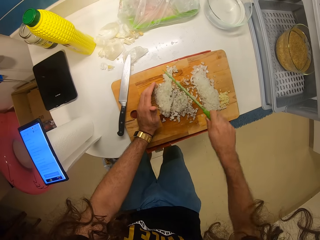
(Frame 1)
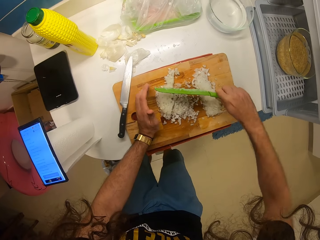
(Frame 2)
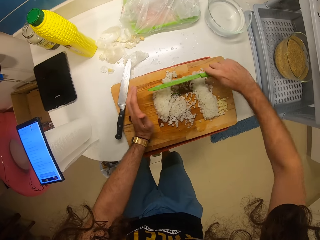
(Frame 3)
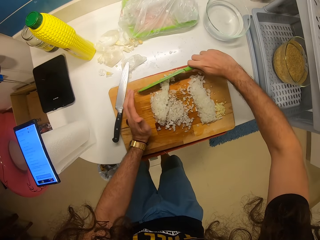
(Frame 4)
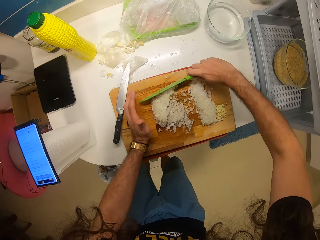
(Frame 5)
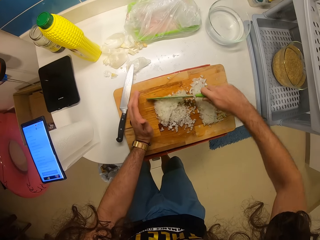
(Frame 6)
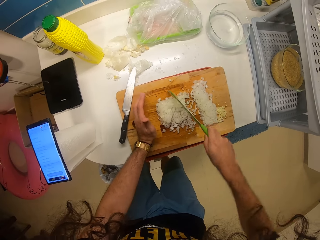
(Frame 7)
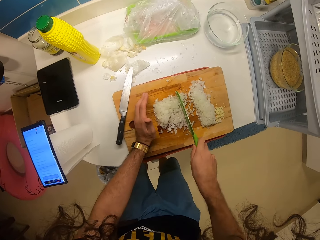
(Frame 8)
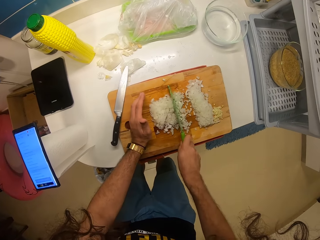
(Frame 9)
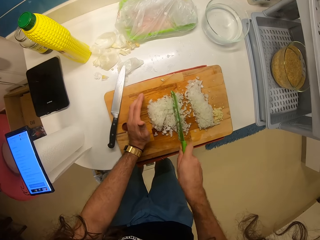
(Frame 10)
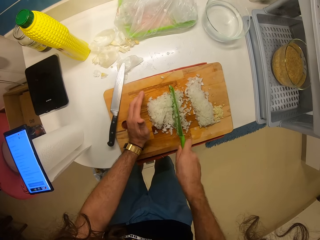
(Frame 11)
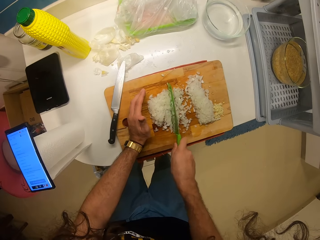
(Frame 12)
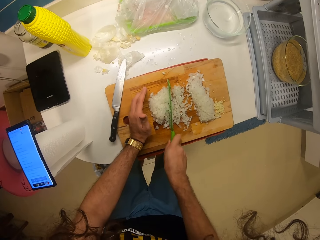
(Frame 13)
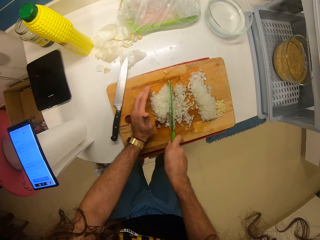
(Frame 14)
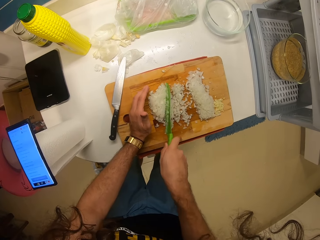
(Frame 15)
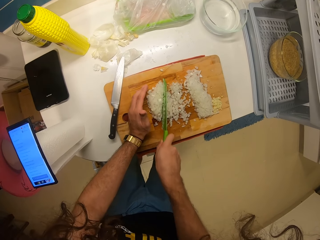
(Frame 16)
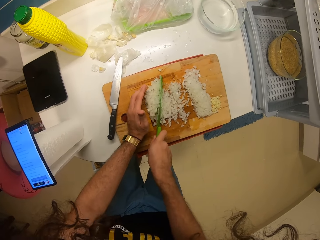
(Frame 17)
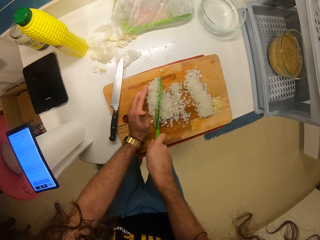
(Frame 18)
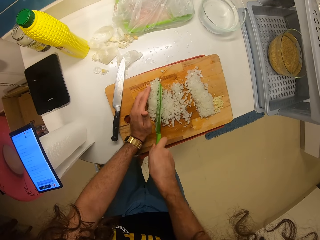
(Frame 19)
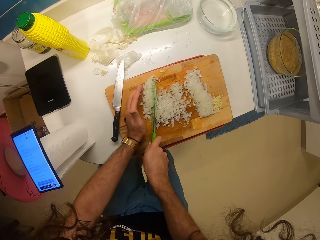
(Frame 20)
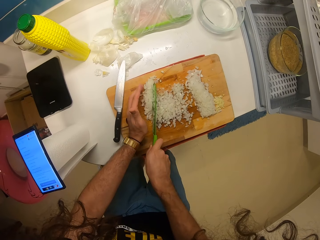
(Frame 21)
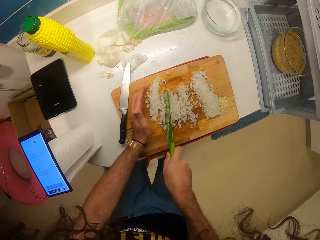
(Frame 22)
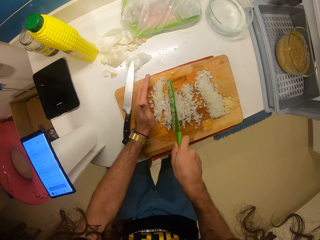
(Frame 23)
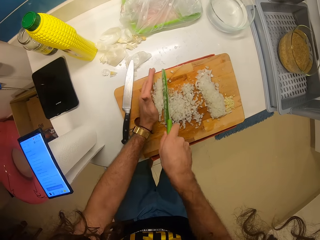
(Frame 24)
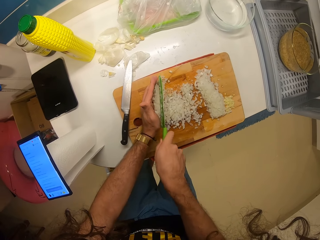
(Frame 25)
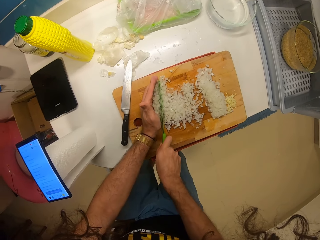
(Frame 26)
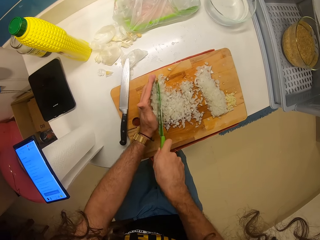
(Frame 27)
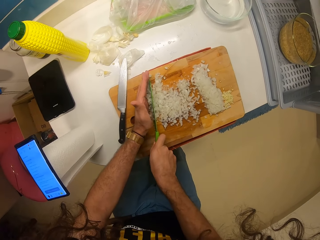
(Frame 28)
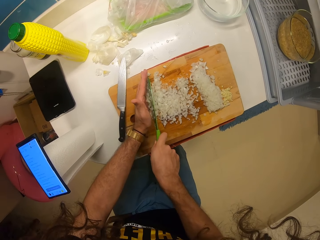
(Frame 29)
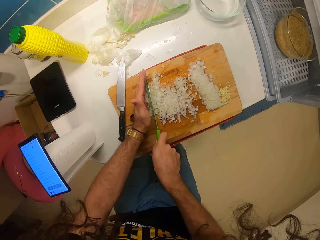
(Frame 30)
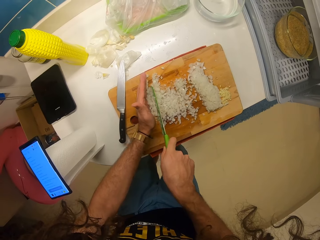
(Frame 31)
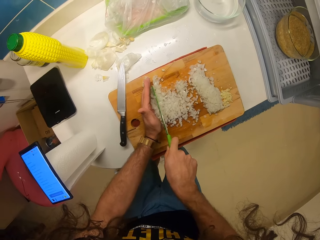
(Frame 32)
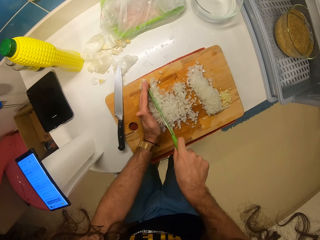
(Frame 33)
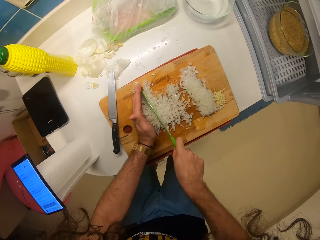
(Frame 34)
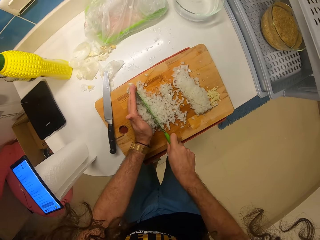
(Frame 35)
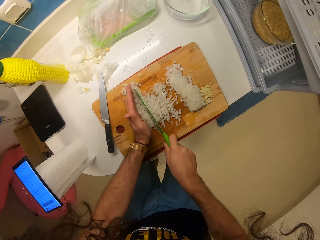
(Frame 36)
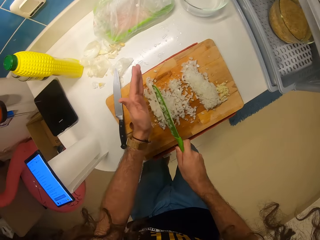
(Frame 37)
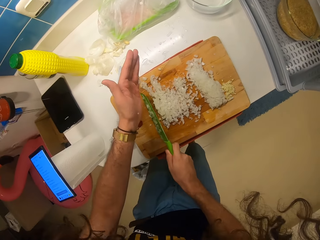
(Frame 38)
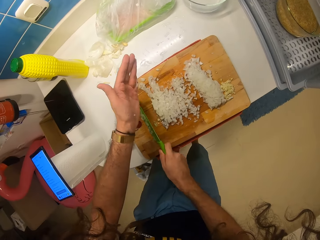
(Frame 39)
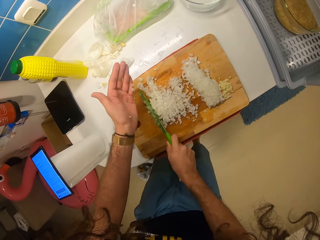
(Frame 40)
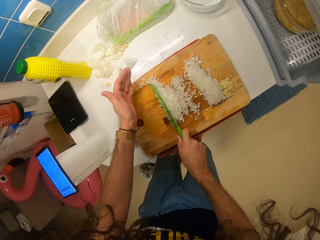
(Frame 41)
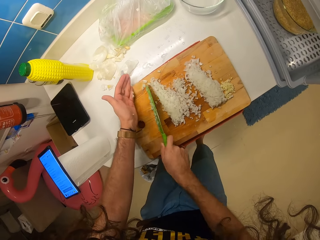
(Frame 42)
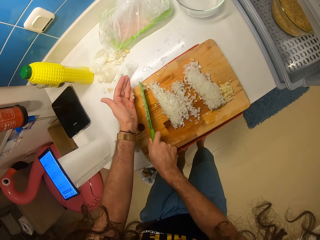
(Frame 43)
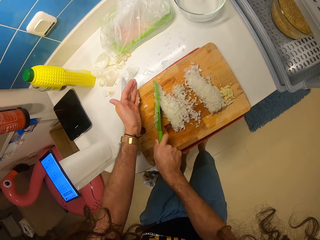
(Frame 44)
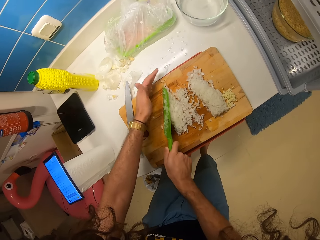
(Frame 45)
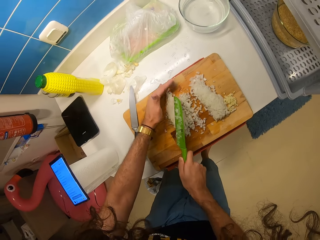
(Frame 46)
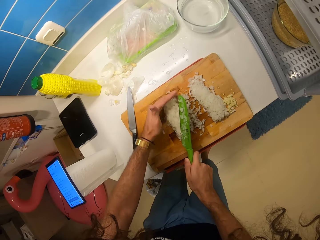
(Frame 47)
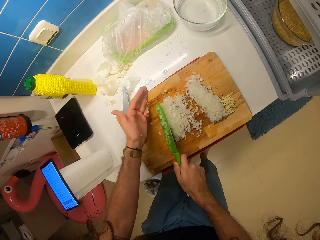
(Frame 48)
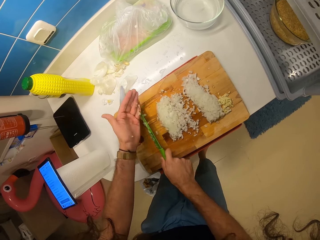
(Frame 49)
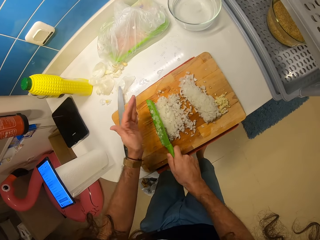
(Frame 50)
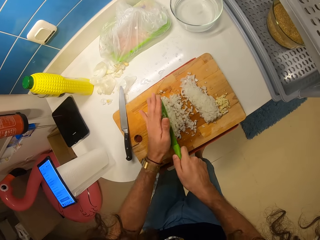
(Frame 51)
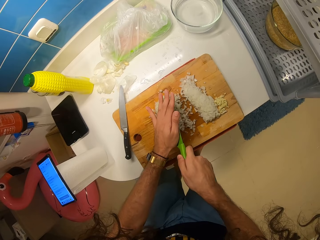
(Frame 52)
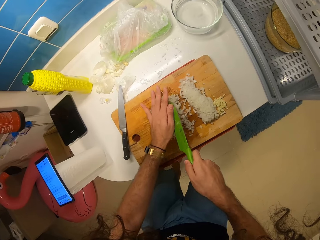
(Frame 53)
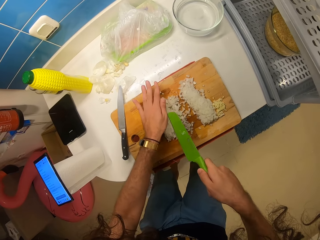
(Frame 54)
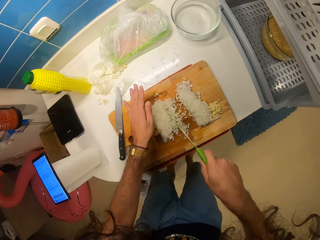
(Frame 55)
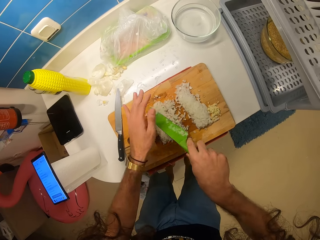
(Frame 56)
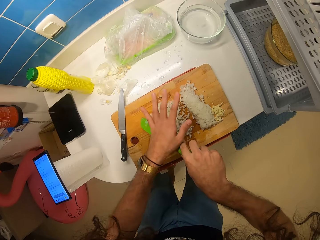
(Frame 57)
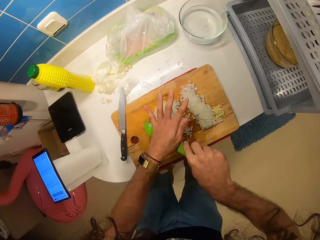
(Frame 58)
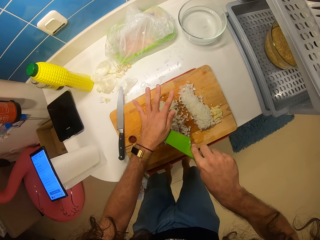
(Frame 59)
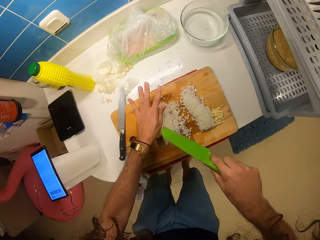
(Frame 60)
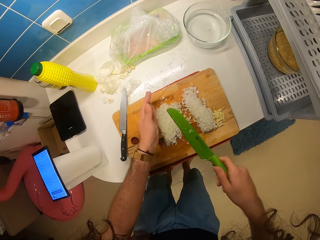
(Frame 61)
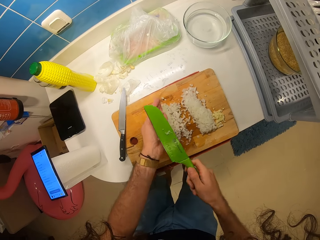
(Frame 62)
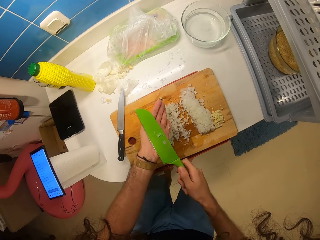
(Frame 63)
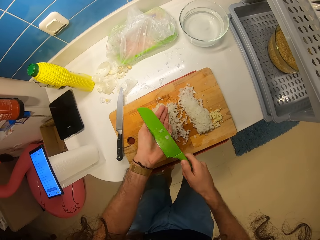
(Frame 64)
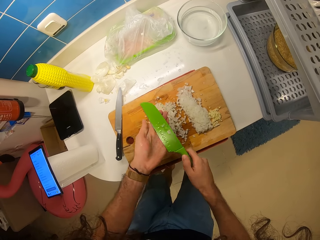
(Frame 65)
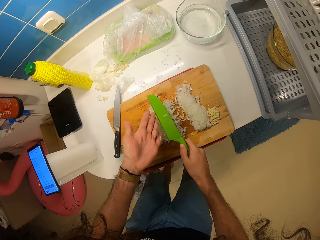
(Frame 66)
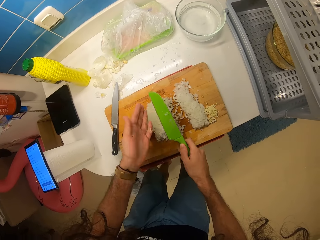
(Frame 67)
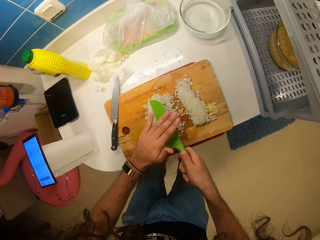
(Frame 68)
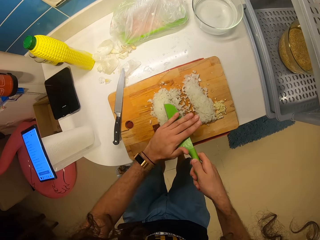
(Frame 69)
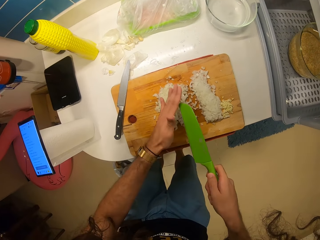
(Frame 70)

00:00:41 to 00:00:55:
The camera wearer gathers the chopped onions on the chopping board with the knife. He cuts the onions on the chopping board with the knife. He gathers the chopped onions on the chopping board with the knife. He gathers the chopped onions on the chopping board with his left hand. He gathers the chopped onions on the chopping board with the knife. He cleans the knife with his left hand, turns the knife around, and cleans the knife with his left hand. He cleans his left hand with the knife.

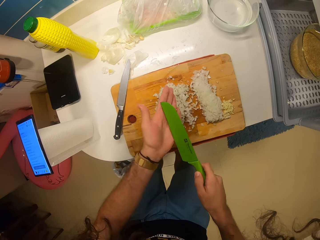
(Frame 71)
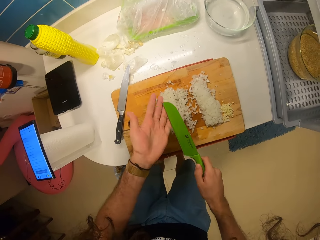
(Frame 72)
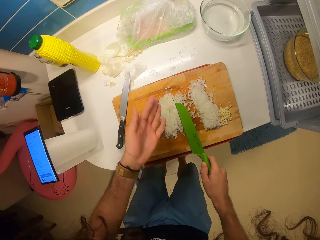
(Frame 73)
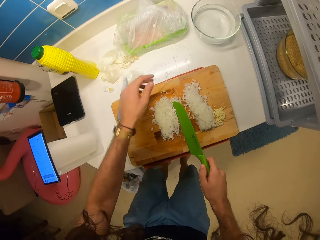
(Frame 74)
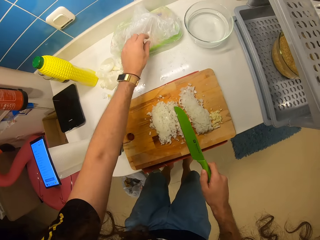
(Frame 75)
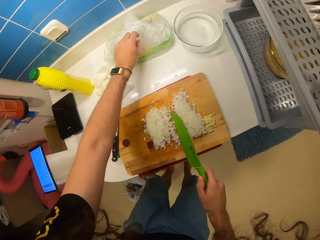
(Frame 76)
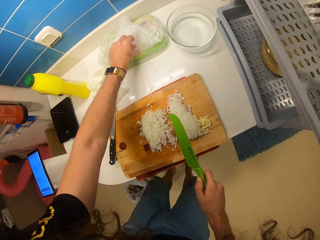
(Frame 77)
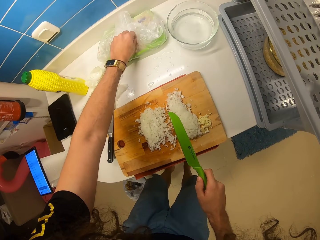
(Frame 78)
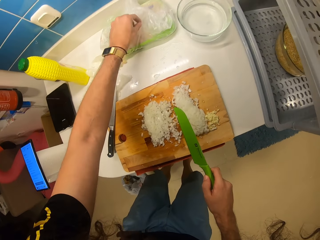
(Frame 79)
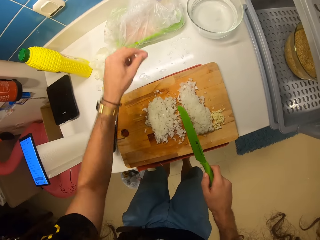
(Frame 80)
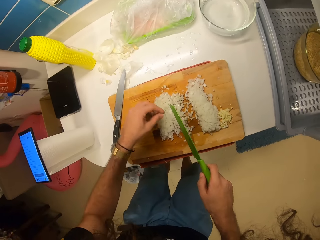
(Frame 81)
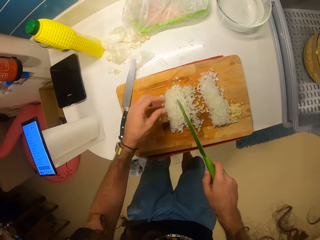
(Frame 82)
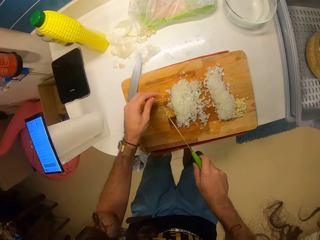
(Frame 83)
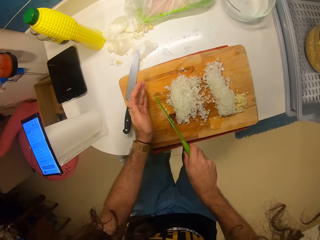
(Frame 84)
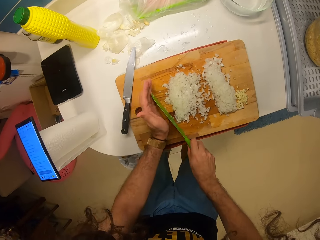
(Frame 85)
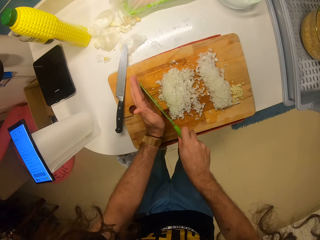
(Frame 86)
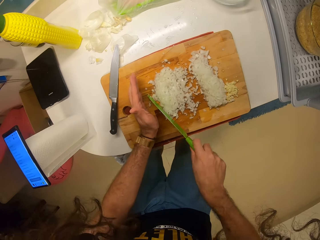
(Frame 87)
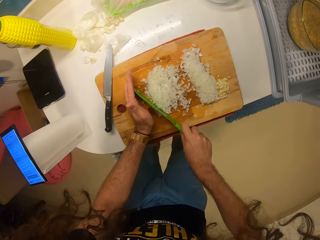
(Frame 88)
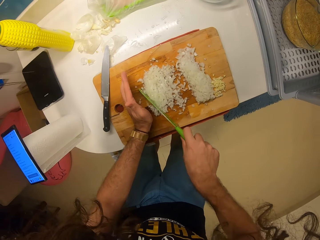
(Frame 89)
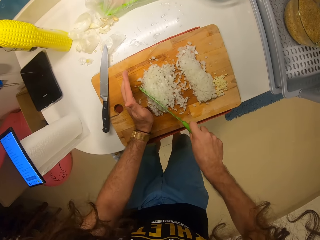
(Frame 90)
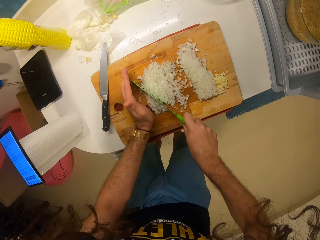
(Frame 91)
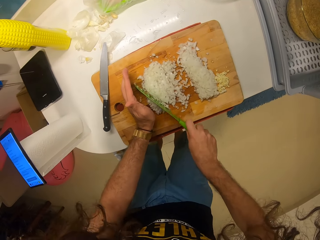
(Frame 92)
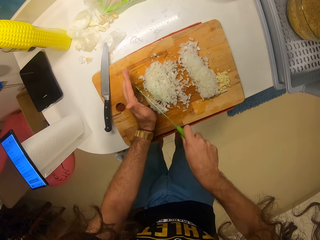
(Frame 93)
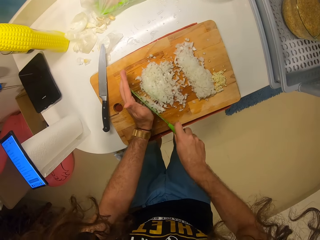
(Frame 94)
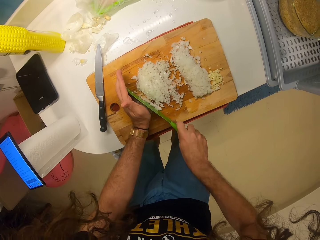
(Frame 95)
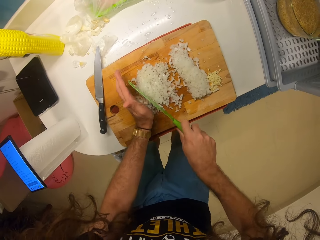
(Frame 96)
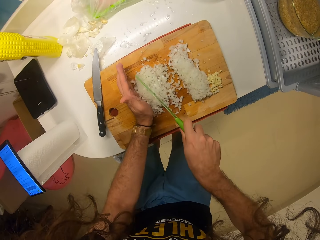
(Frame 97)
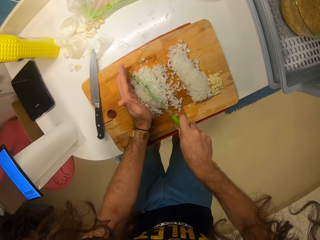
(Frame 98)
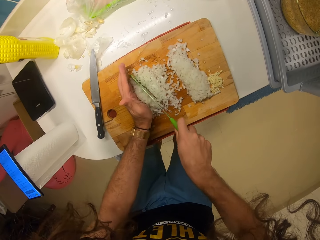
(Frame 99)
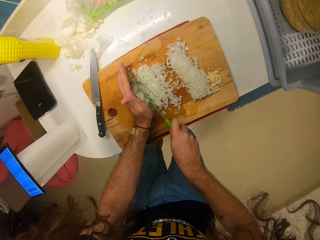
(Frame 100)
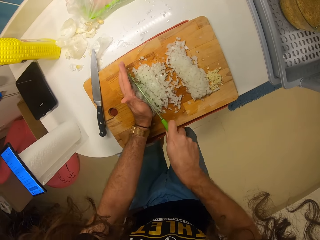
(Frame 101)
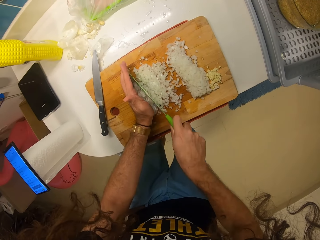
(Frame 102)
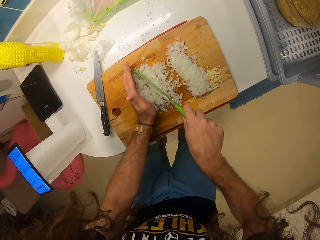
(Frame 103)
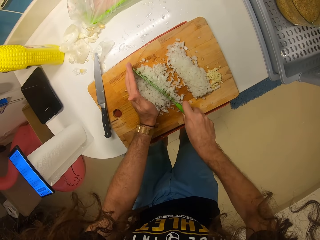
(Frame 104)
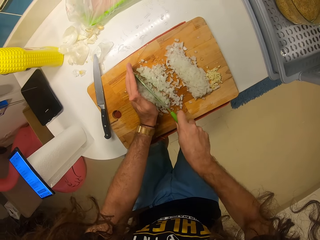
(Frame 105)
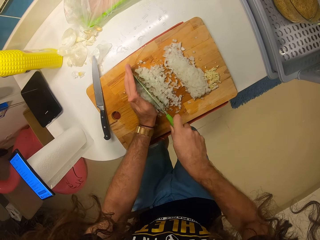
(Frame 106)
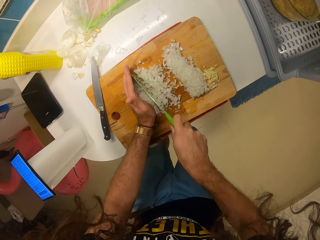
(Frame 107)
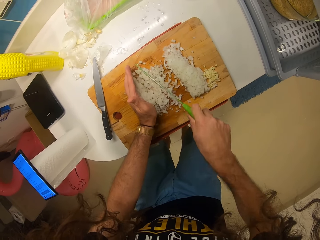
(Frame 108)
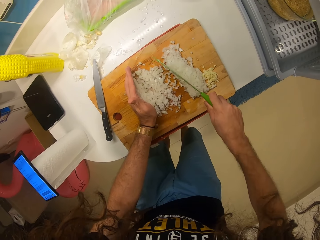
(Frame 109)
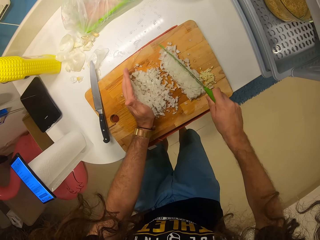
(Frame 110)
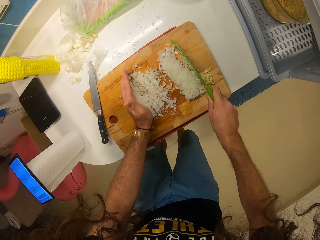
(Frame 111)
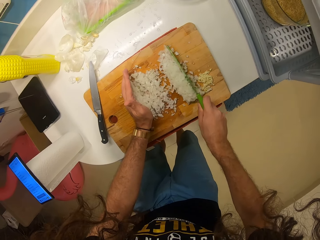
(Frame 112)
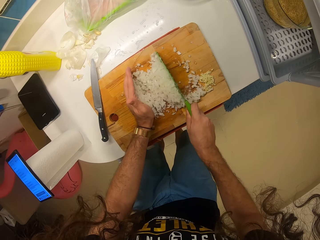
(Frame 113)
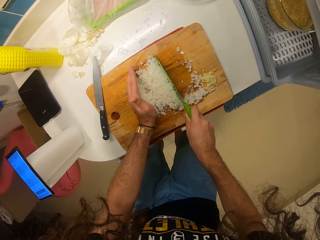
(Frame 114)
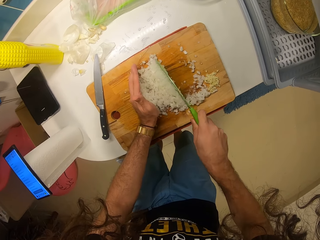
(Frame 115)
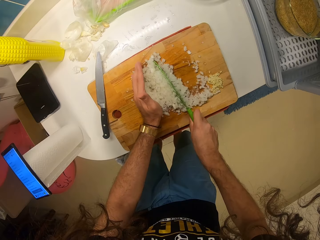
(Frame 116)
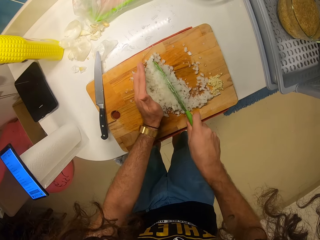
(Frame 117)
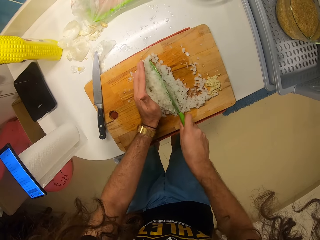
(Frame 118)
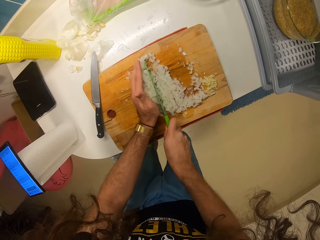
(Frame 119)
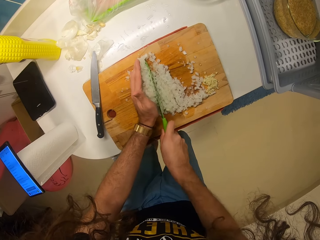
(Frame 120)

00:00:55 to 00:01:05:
The camera wearer cleans the knife with his left hand. He cleans his left hand with the knife. He picks a chopped onion from a nylon or polythene bag on a counter with his left hand. He raises his hand towards the polythene bag. He withdraws his hand from the polythene bag. He drops the chopped onion on the chopping board. He cuts the onions on the chopping board with the knife. He pushes the onions to the side with the knife. He gathers the chopped onions on the chopping board with the knife in the right hand. He cuts the onions on the chopping board with the knife.
